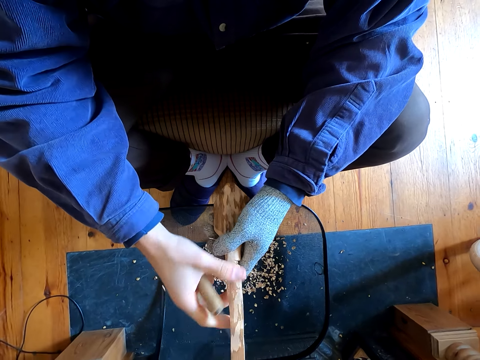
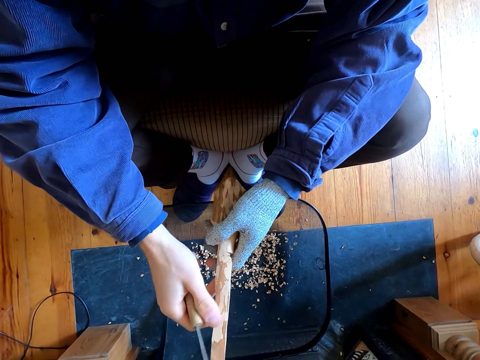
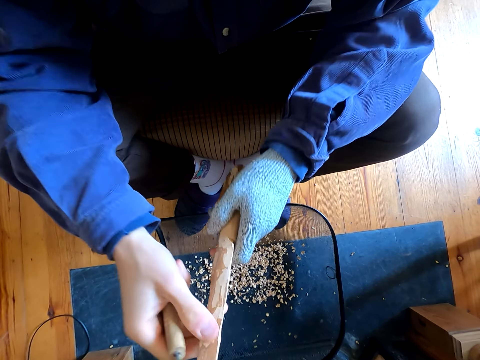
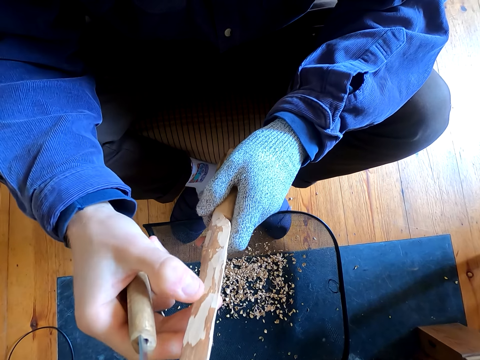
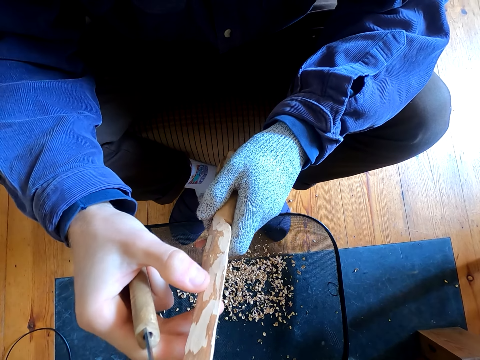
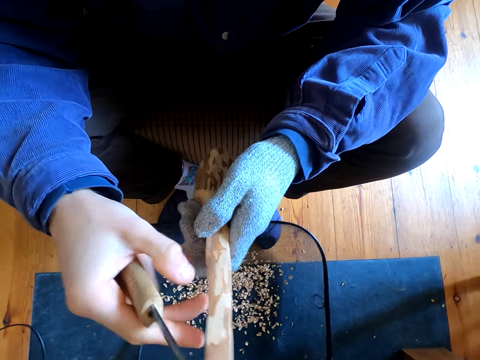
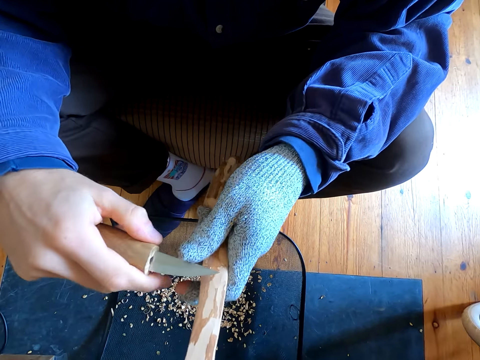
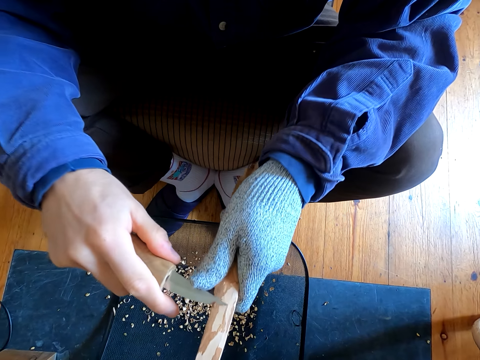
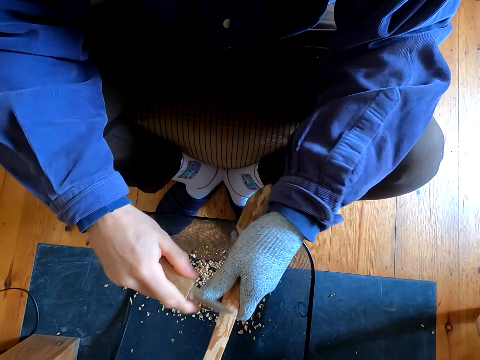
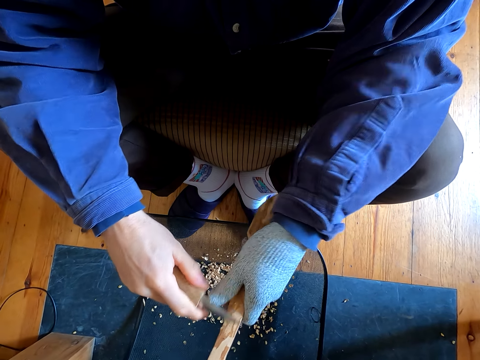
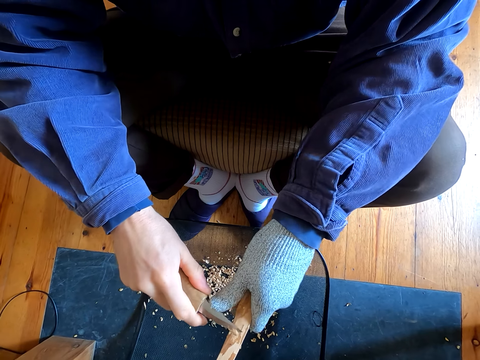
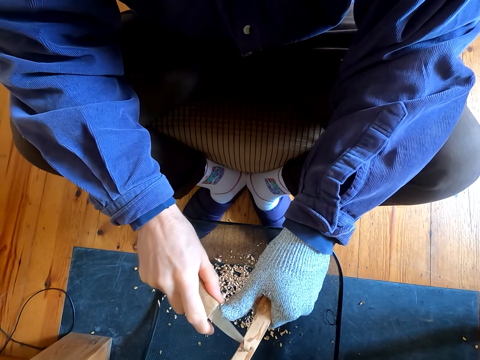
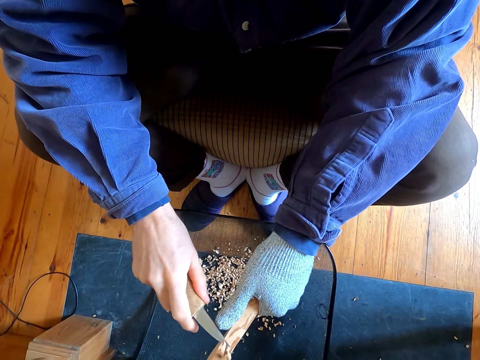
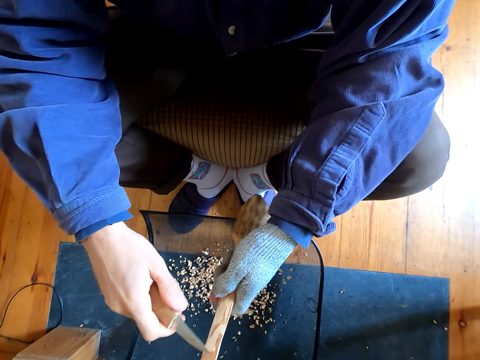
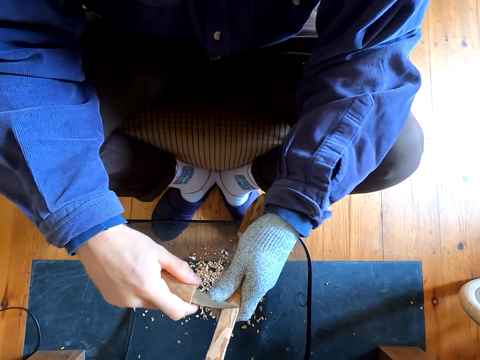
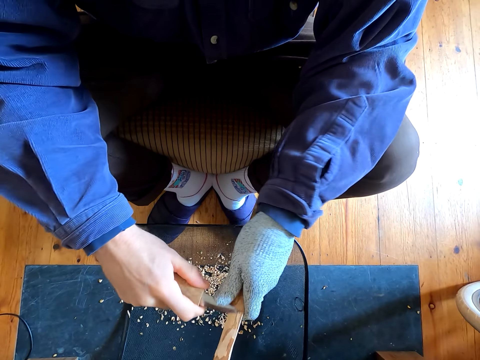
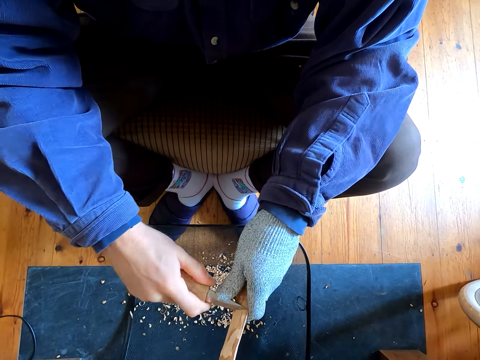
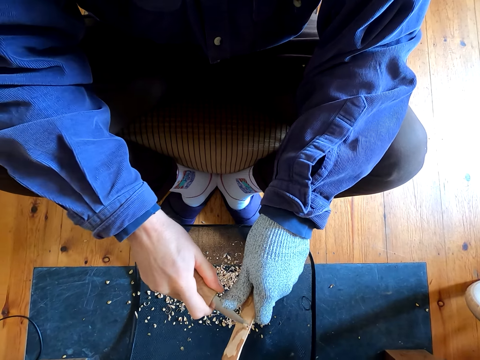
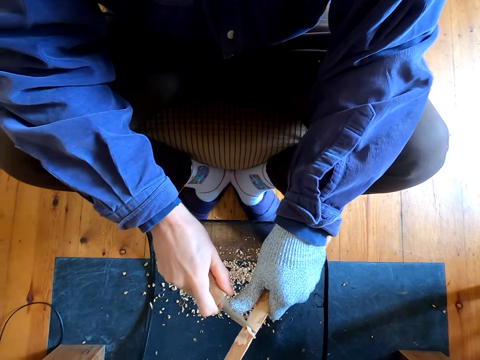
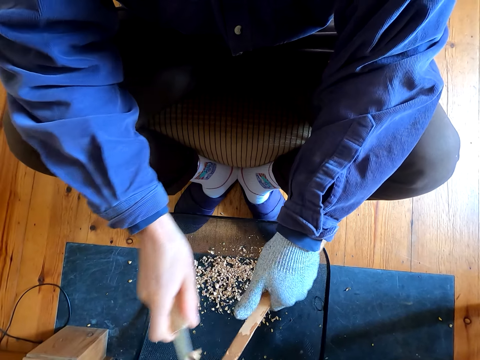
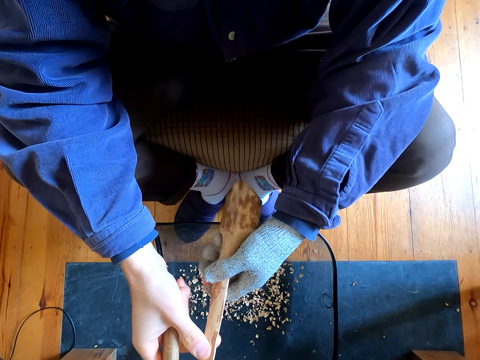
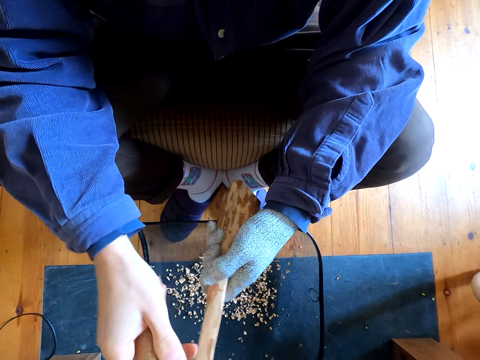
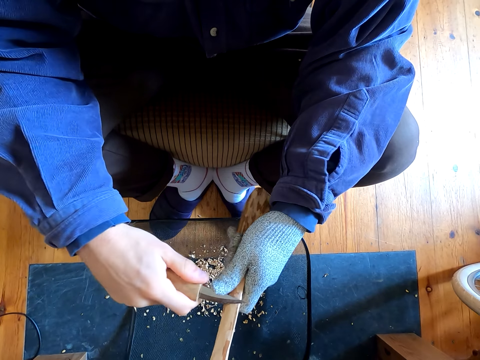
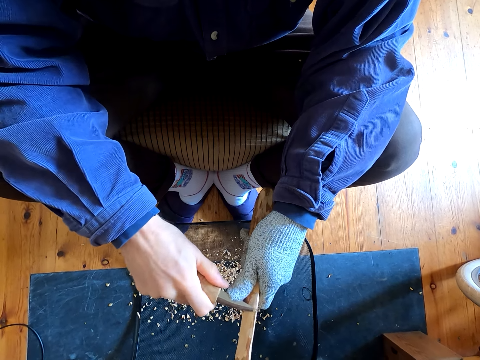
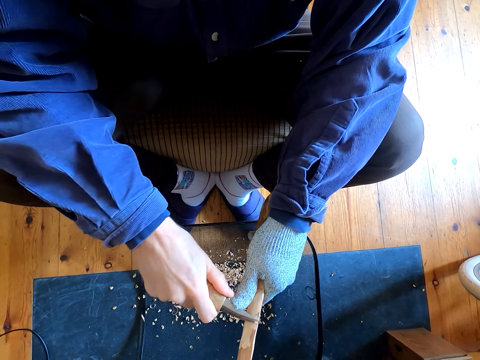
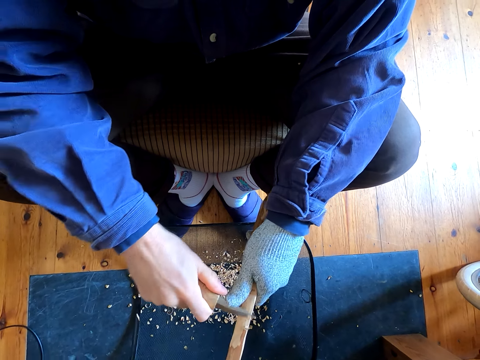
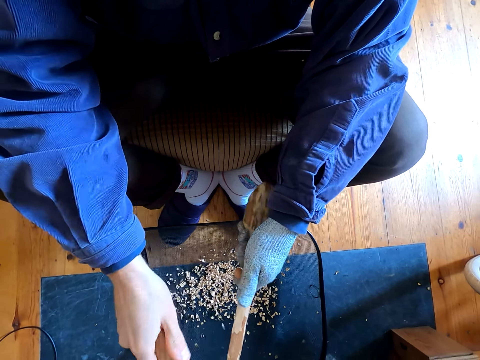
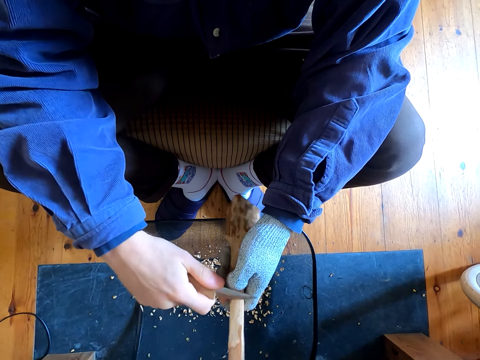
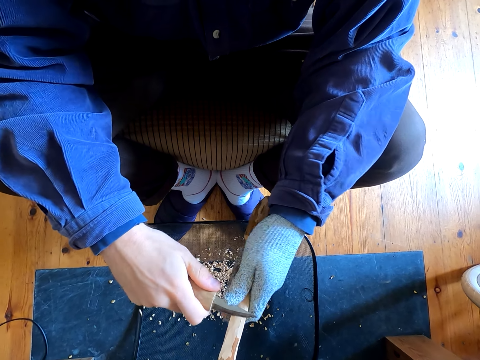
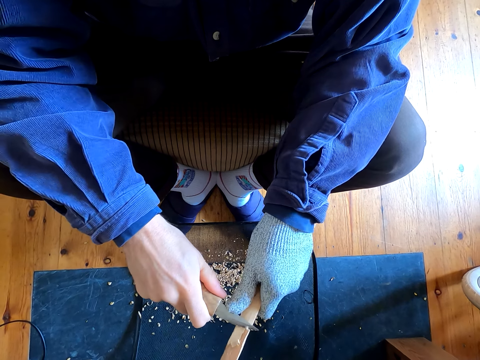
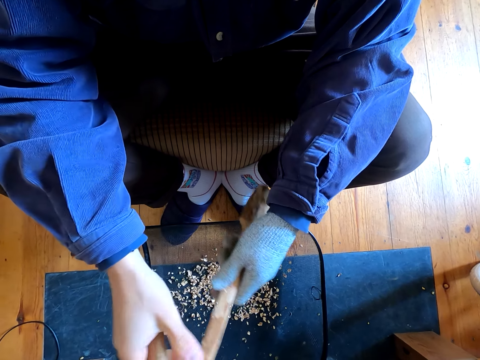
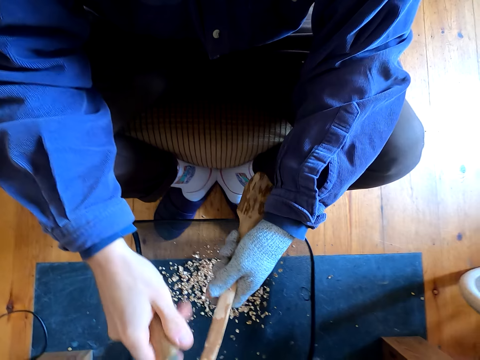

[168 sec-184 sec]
The camera wearer wipes the wood. They carve the wood with the knife. They carve the wood with the knife repeatedly.

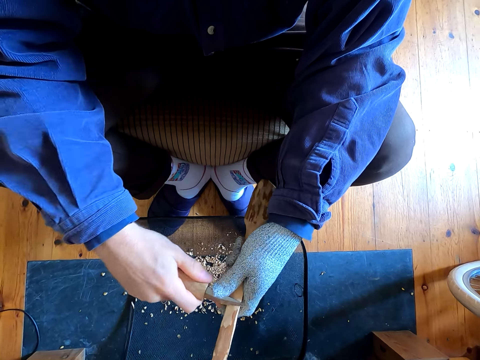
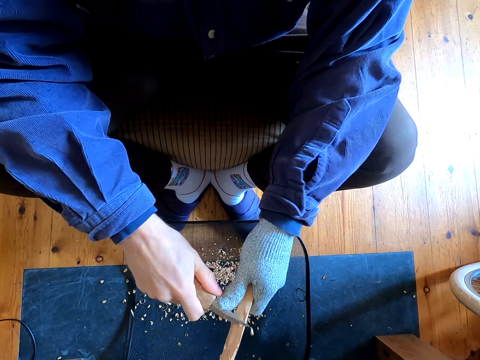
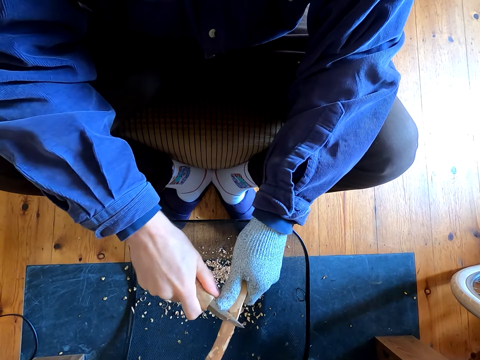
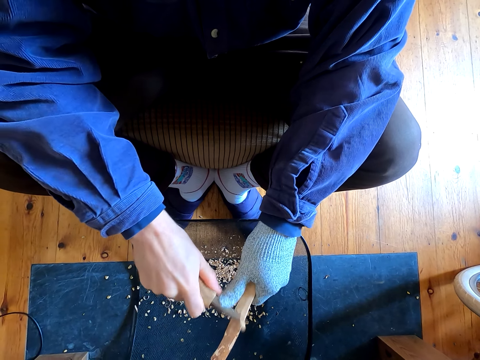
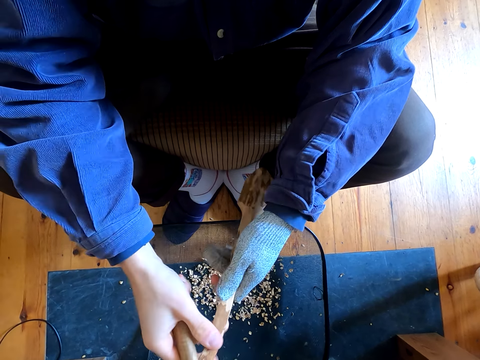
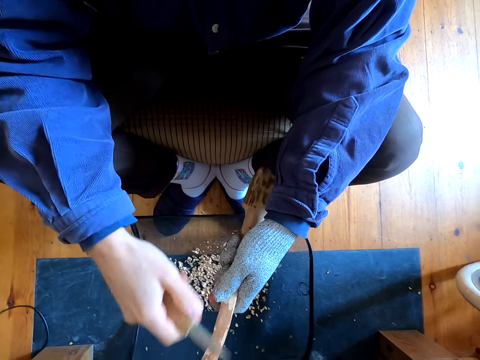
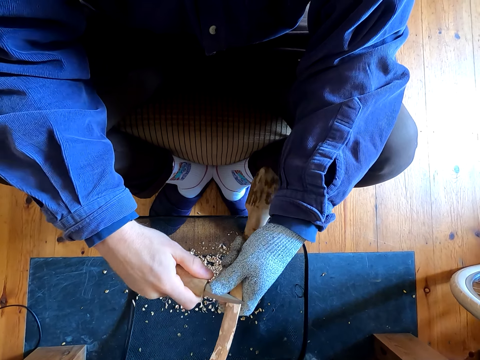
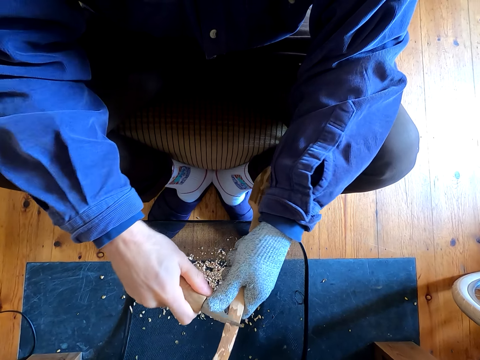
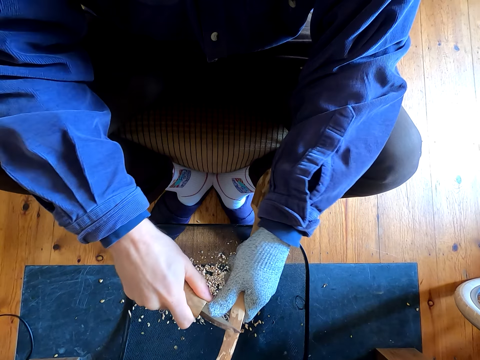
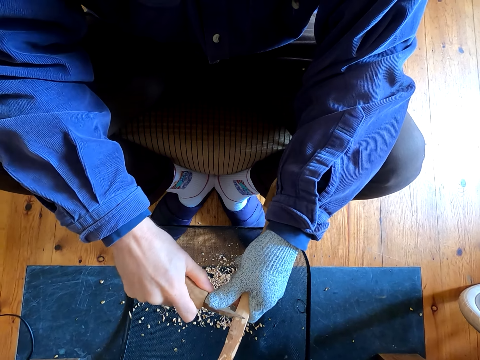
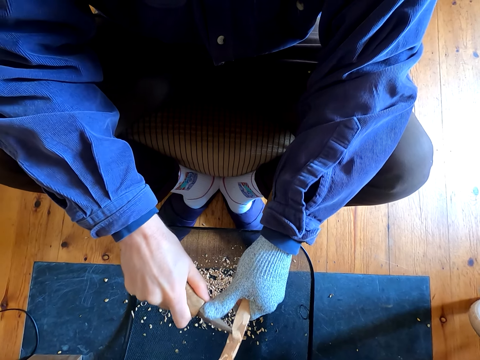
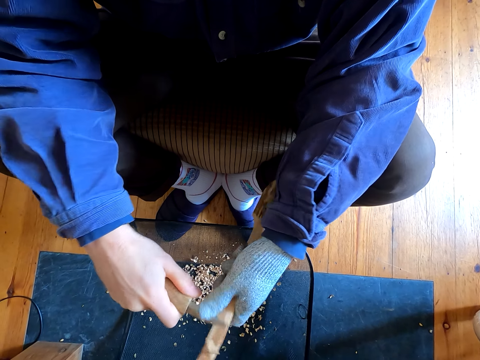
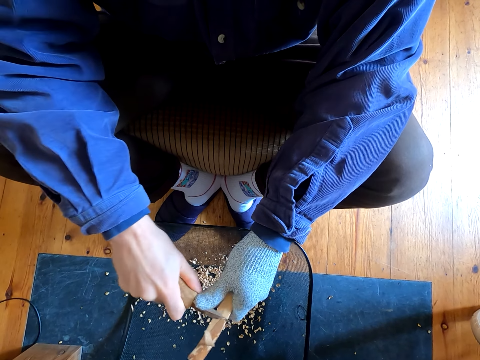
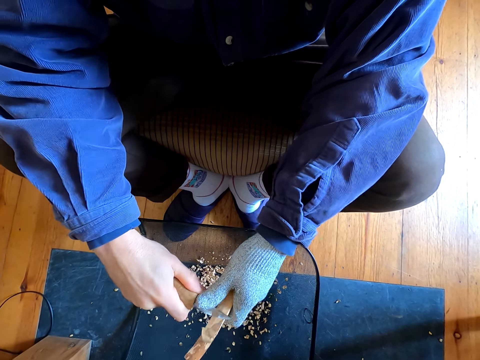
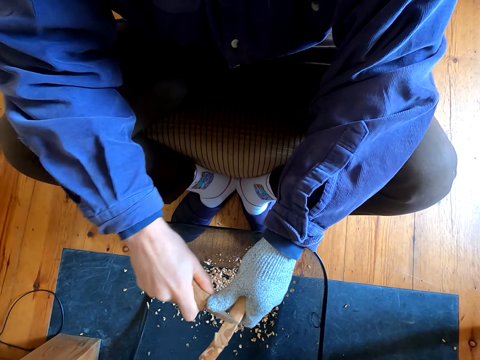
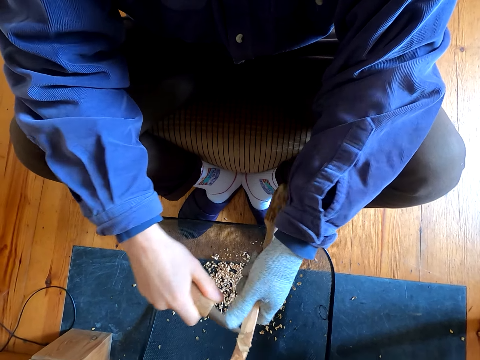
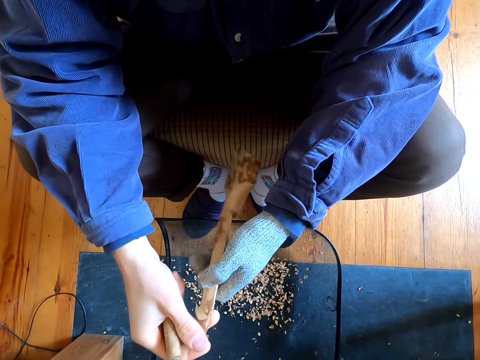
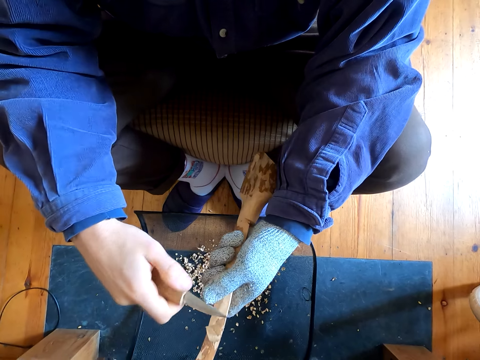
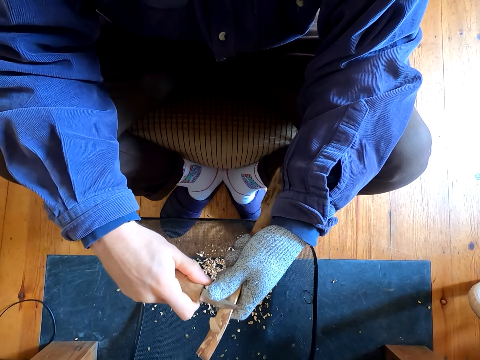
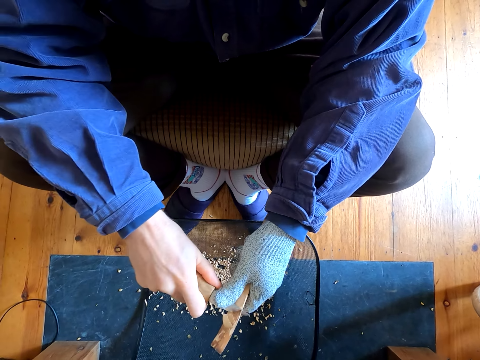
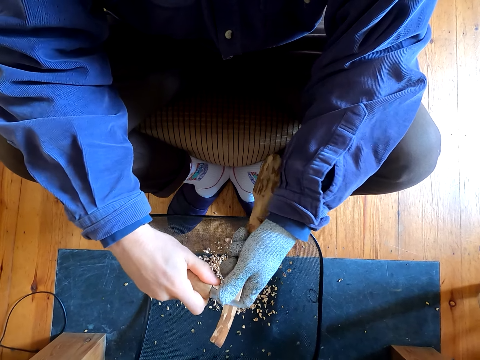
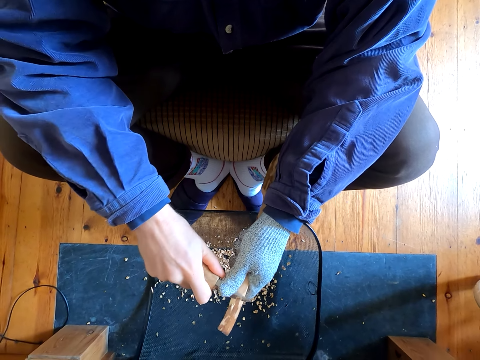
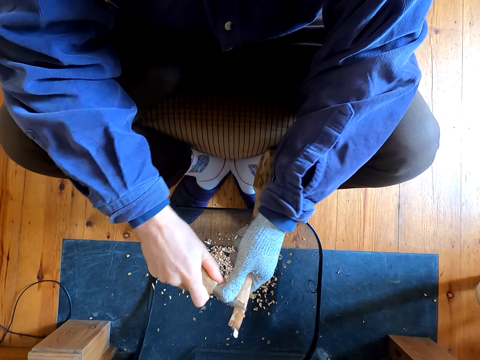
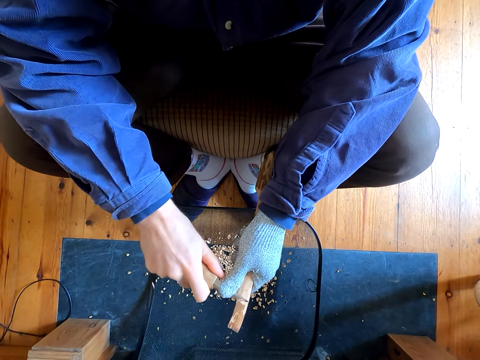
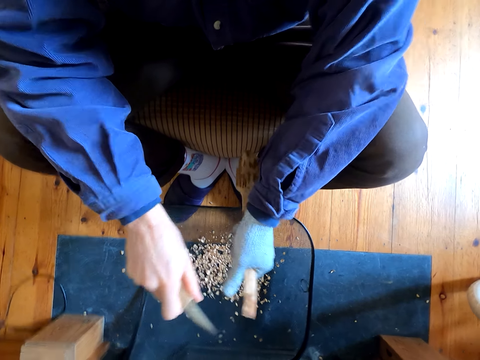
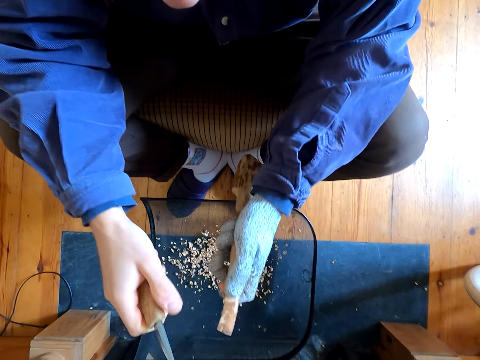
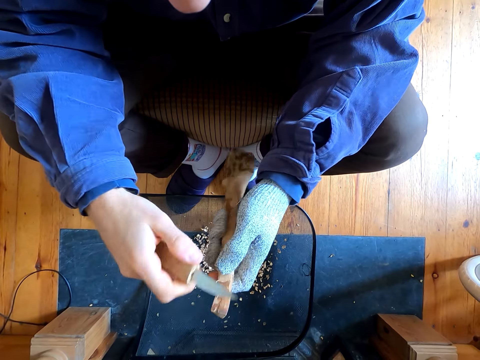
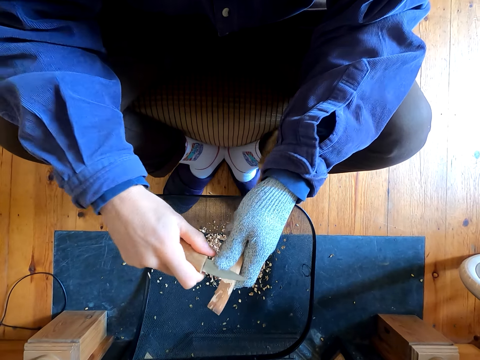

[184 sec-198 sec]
The camera wearer carves the wood with the knife. They carve the wood with the knife repeatedly.
